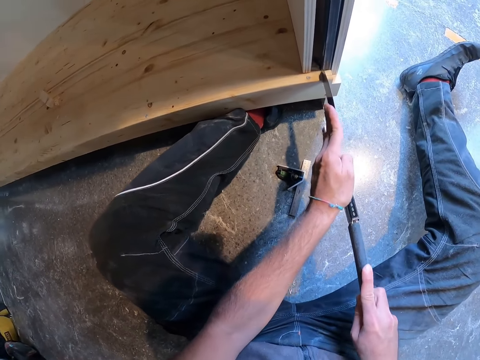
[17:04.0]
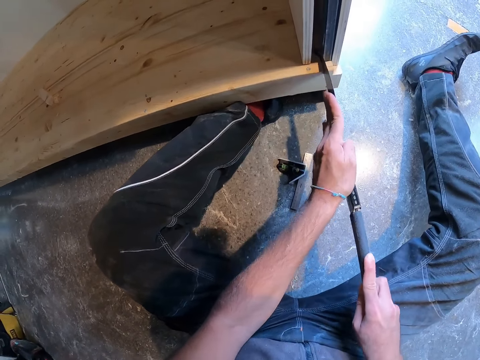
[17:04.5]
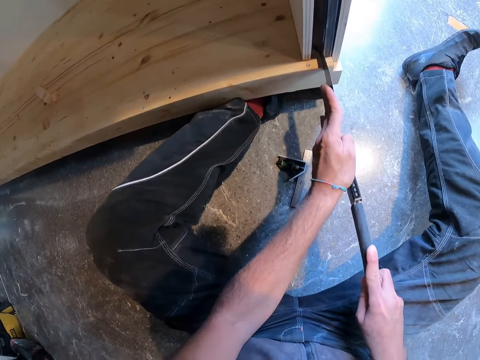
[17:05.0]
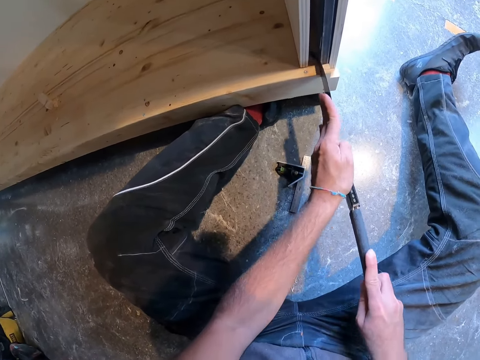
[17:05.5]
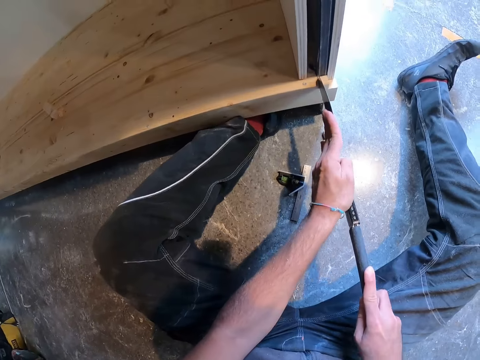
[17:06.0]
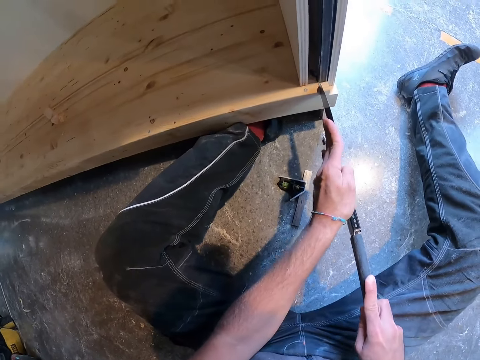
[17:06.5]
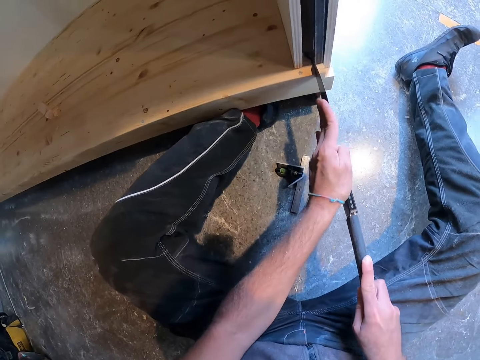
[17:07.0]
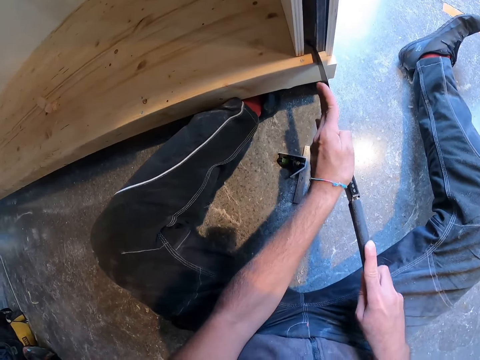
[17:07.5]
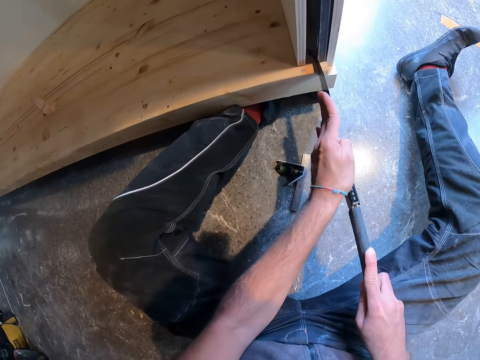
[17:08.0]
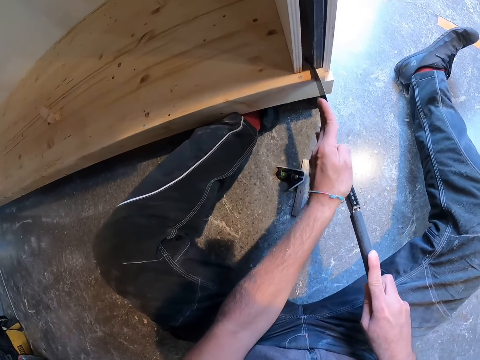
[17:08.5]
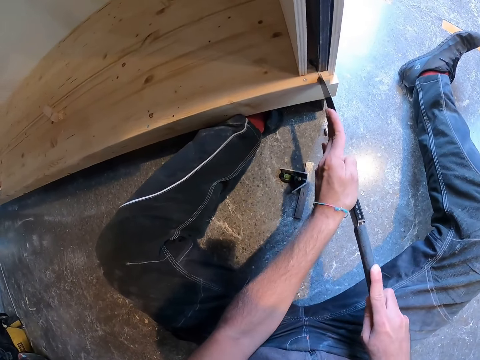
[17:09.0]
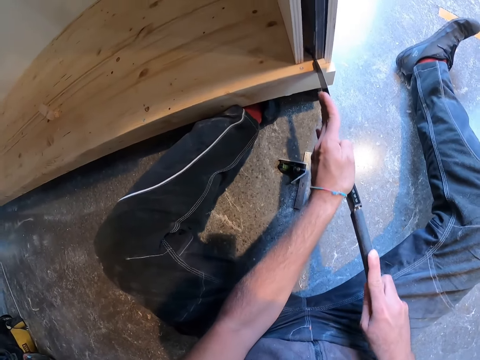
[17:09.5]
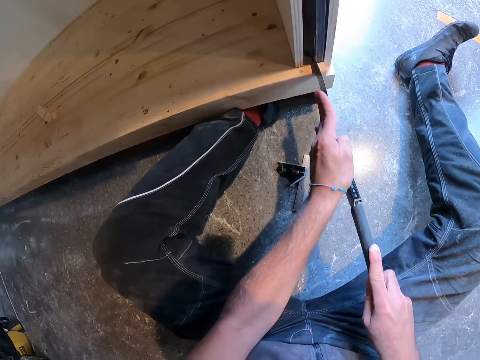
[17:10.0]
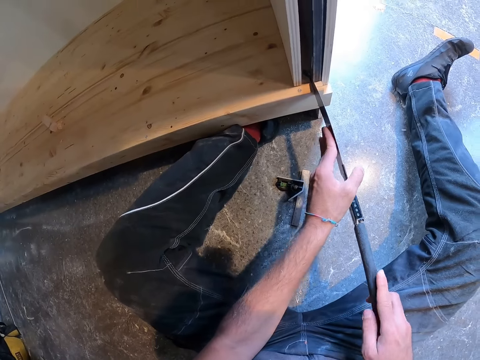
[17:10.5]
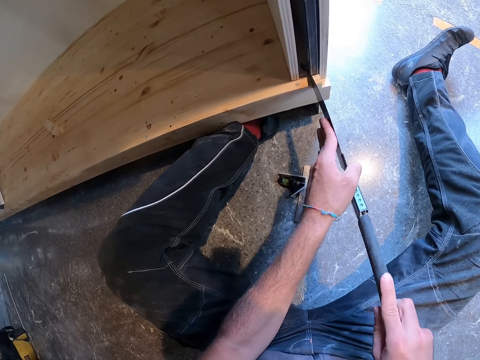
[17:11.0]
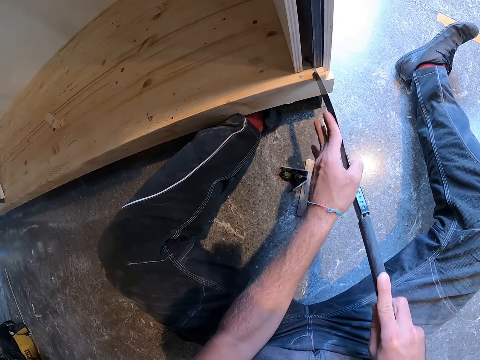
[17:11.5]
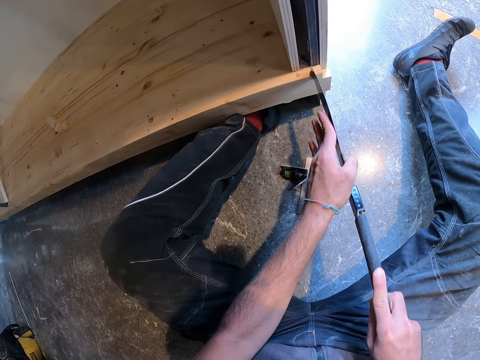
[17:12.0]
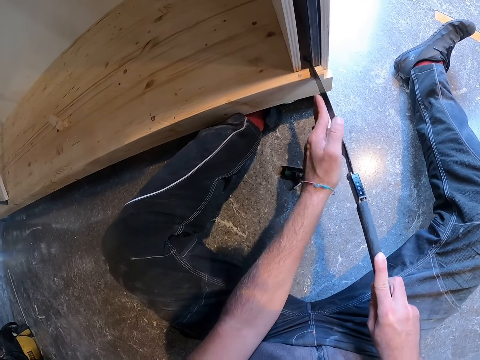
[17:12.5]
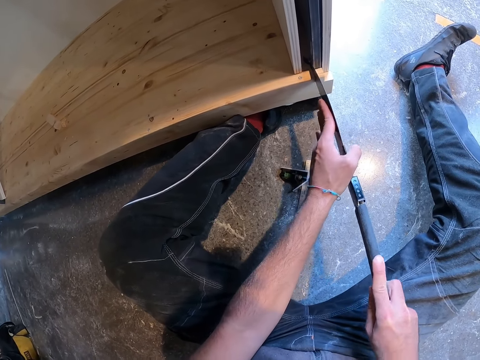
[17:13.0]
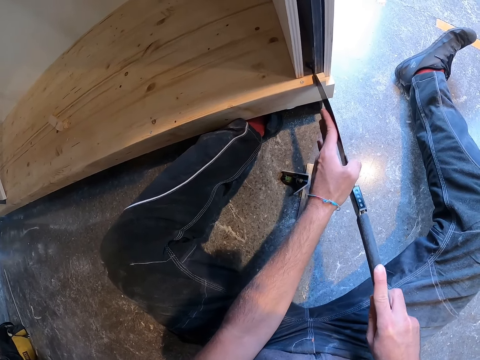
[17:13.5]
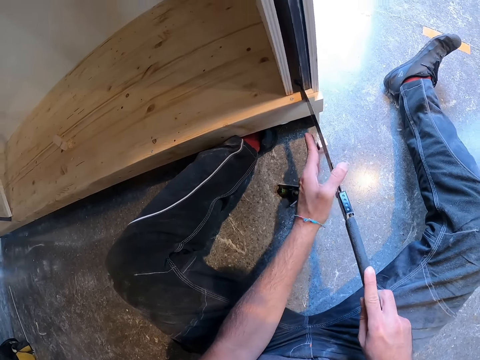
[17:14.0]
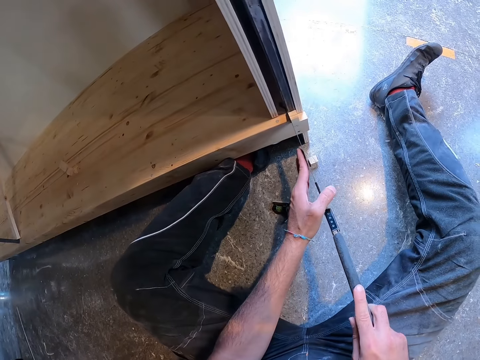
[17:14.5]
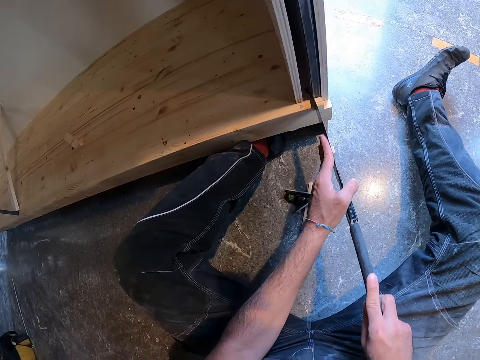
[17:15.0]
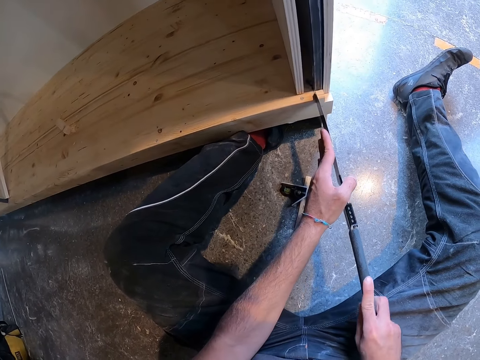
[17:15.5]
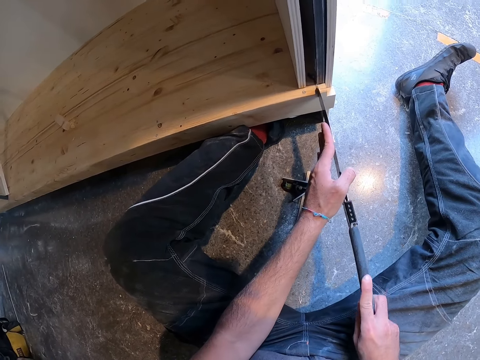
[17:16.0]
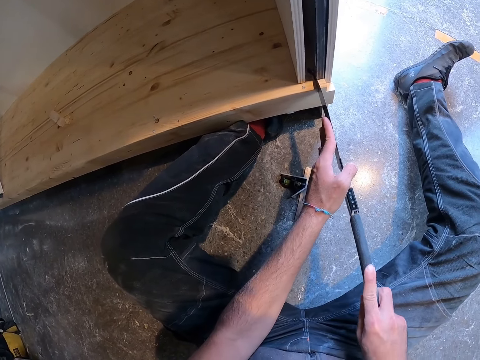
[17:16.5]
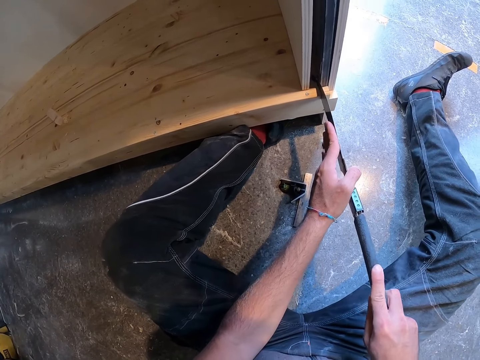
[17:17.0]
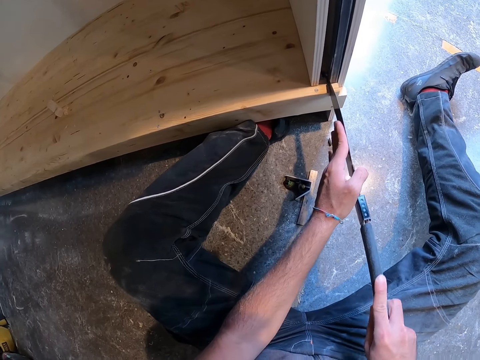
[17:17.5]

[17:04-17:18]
The camera wearer repositions a hand on the saw. They remove a hand on the saw, hold the saw and reposition a hand on the saw.

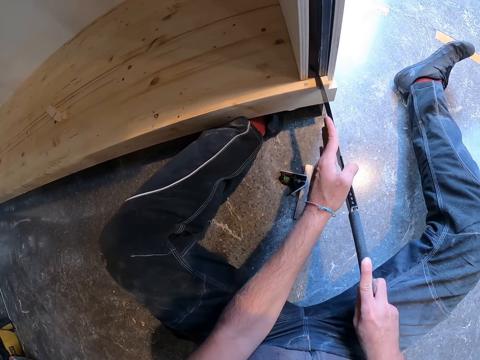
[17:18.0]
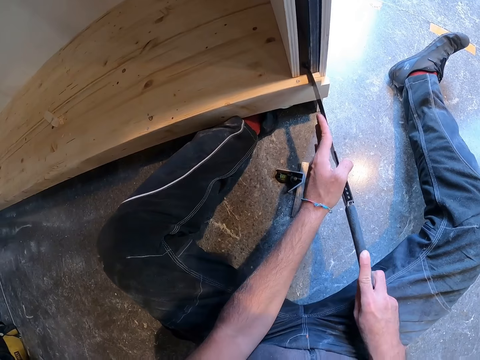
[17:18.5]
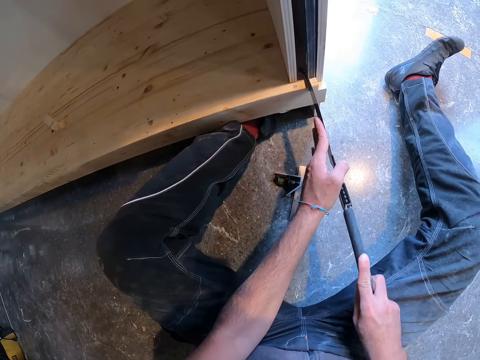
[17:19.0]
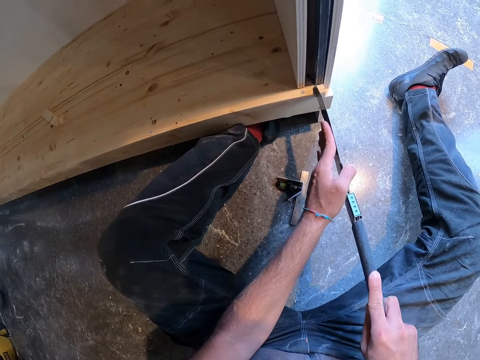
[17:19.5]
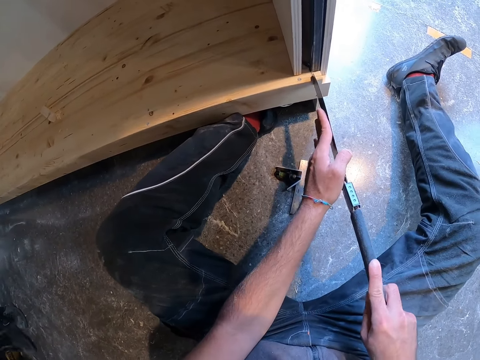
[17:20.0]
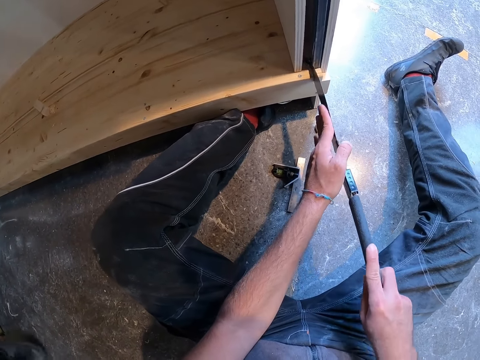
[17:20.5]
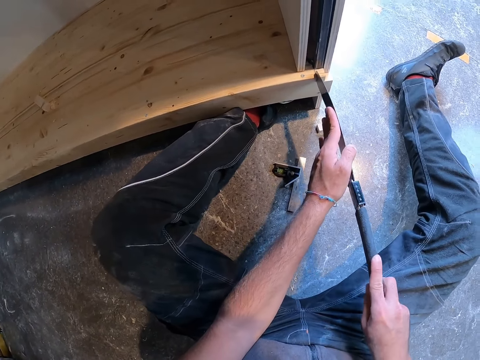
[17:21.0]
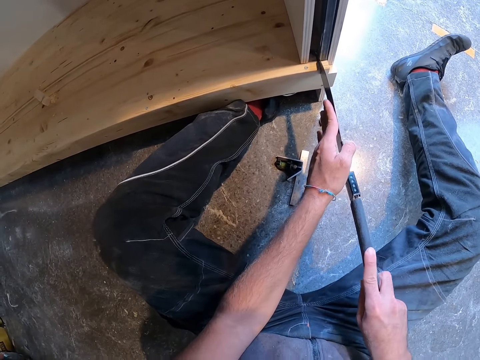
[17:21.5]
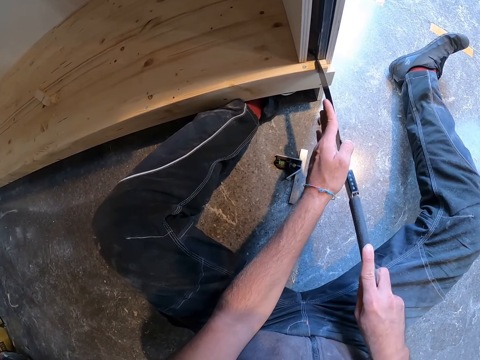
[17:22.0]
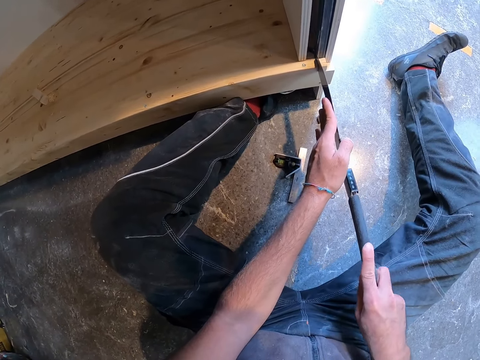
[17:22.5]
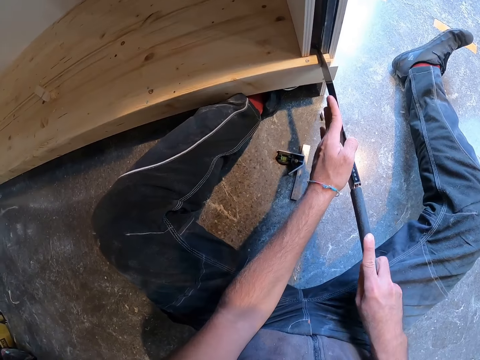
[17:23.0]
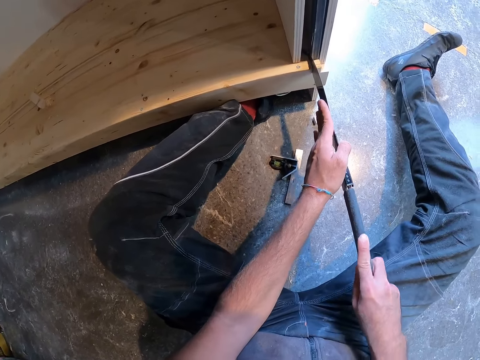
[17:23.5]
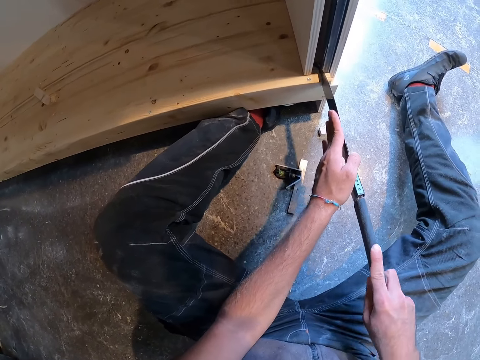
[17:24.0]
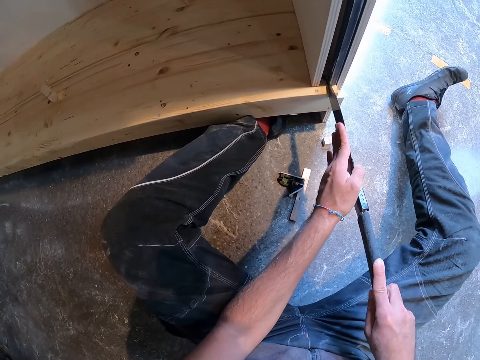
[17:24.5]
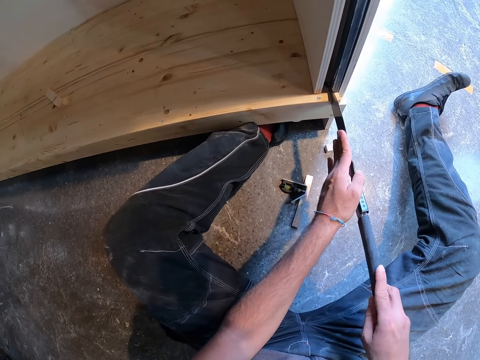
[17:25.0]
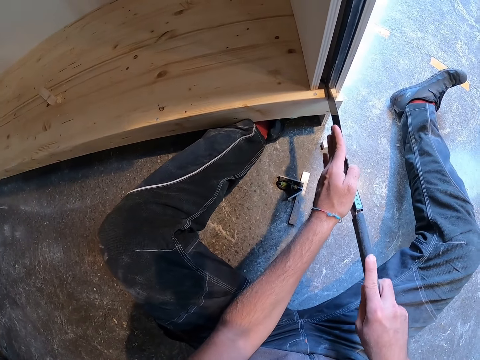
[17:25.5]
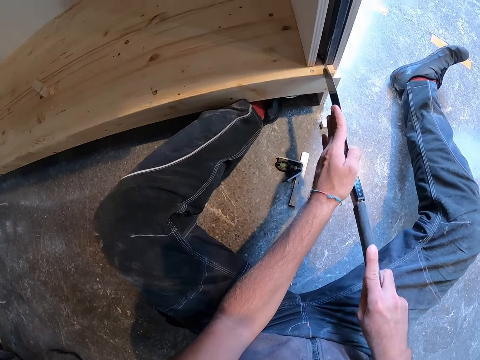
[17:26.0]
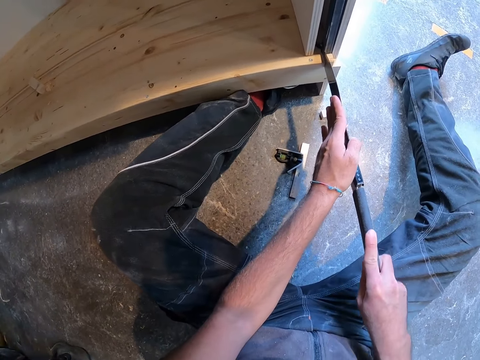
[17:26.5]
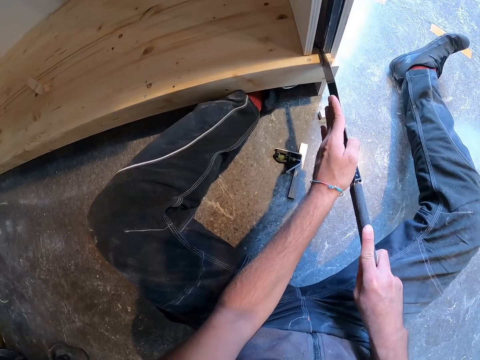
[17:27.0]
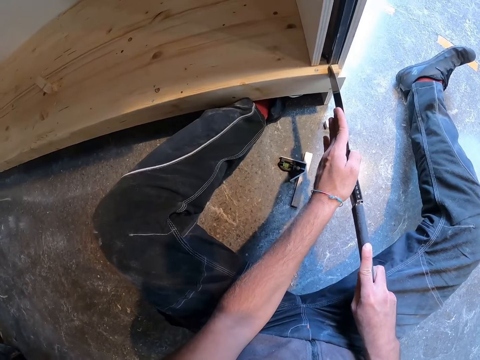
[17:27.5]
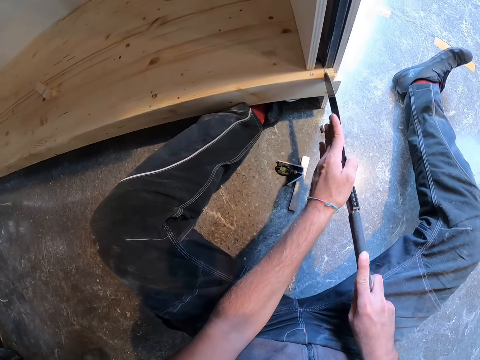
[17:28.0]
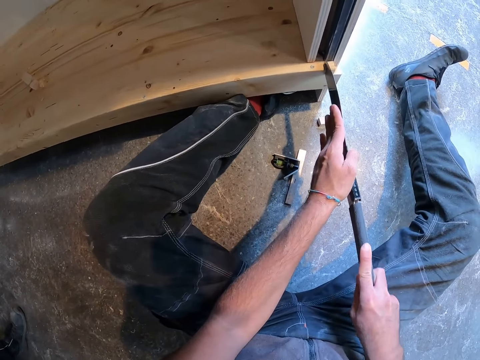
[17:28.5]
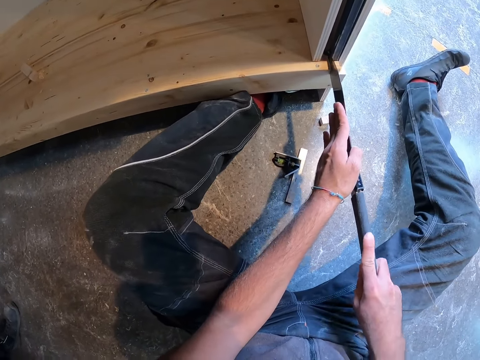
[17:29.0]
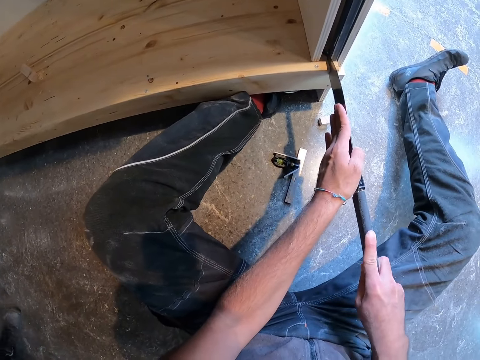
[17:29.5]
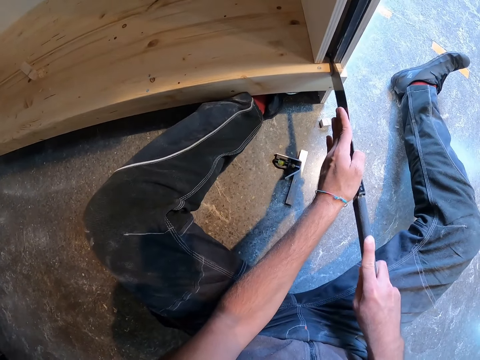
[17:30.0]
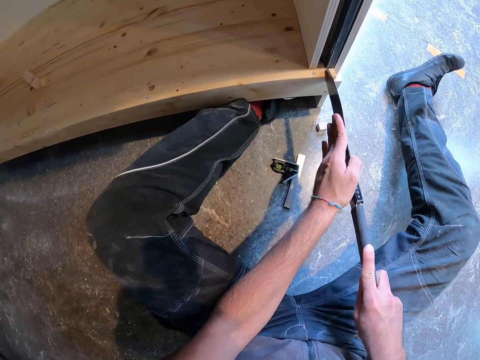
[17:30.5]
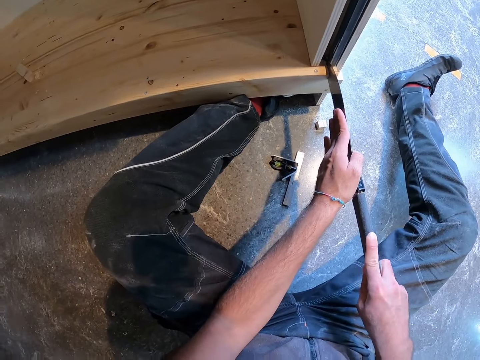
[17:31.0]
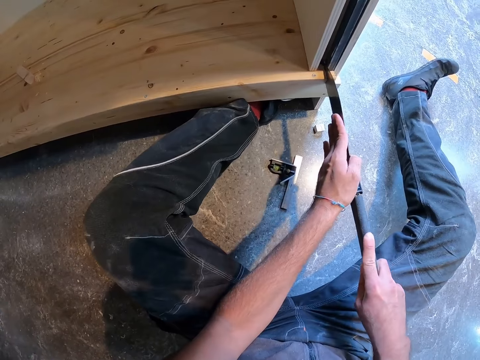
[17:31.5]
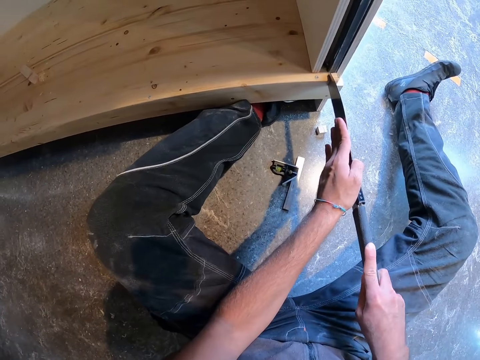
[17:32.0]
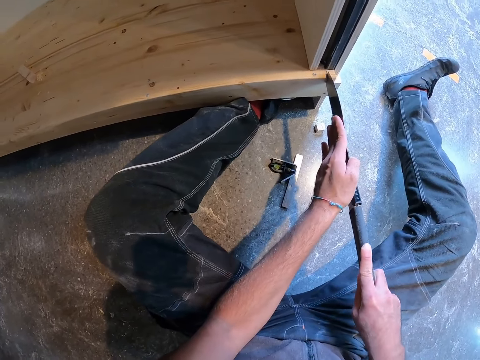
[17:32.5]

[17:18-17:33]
The camera wearer cuts the wood. They cut the wood again.
